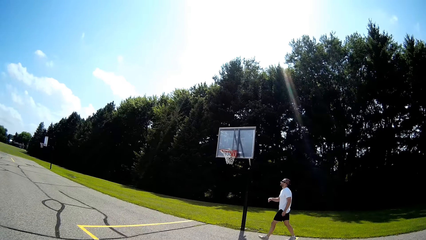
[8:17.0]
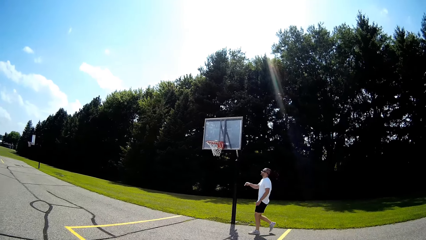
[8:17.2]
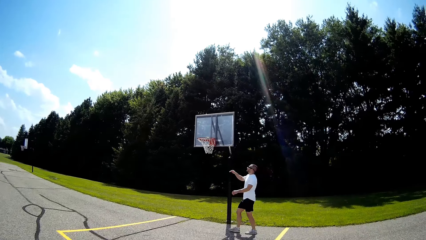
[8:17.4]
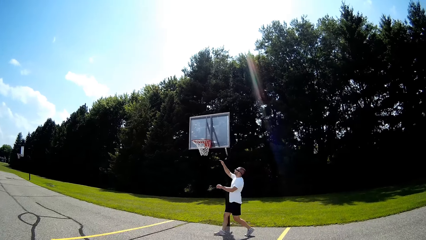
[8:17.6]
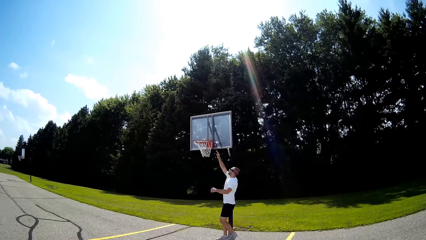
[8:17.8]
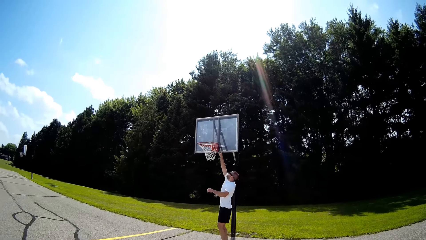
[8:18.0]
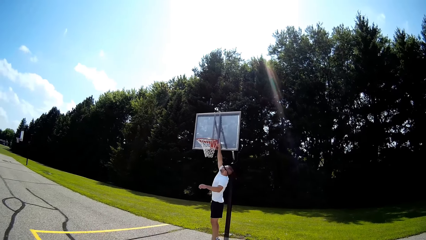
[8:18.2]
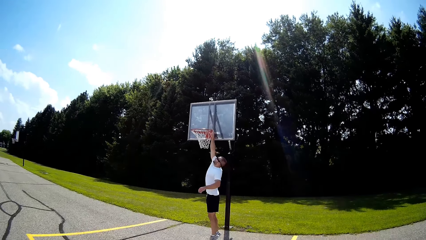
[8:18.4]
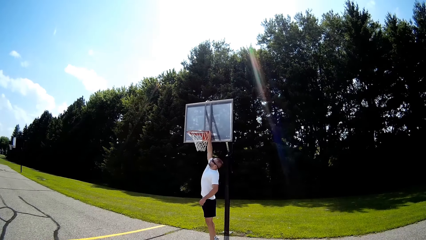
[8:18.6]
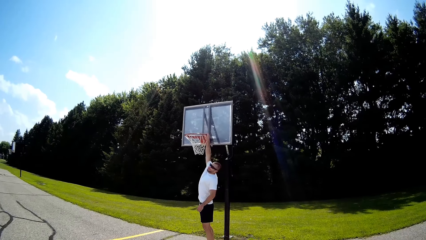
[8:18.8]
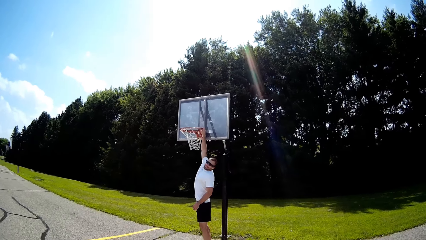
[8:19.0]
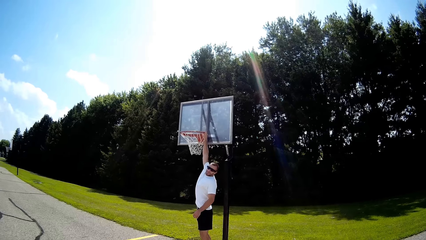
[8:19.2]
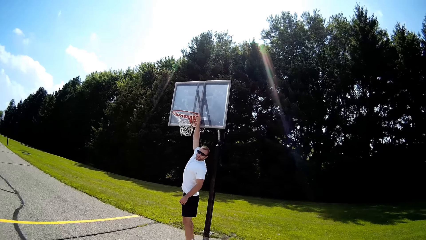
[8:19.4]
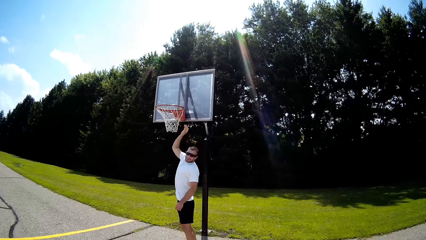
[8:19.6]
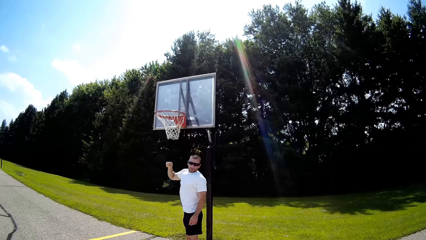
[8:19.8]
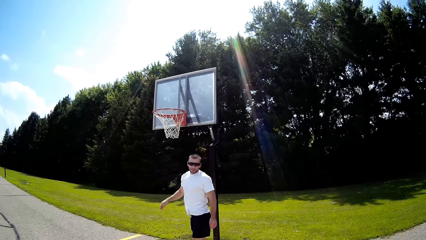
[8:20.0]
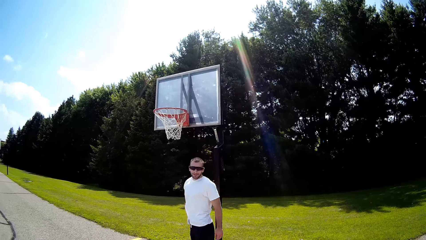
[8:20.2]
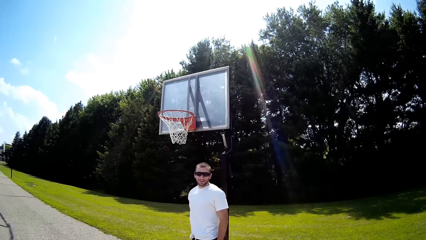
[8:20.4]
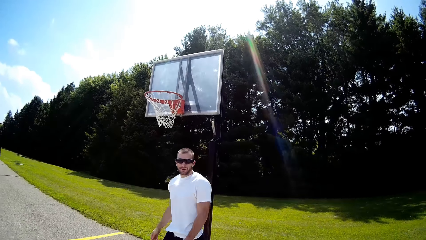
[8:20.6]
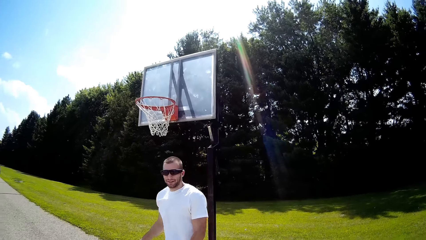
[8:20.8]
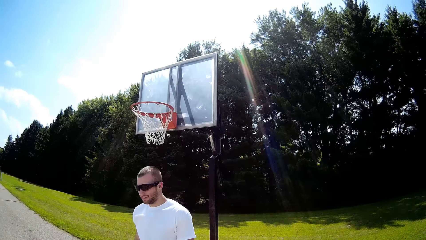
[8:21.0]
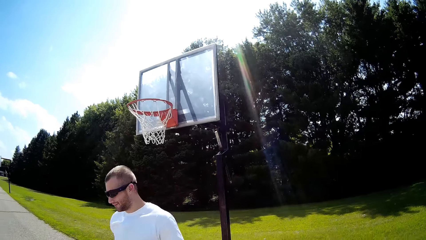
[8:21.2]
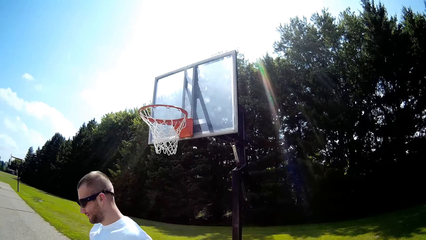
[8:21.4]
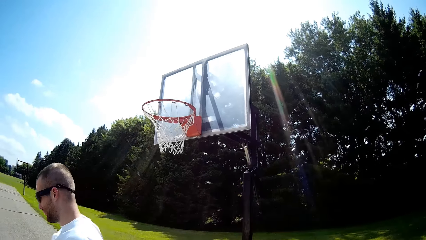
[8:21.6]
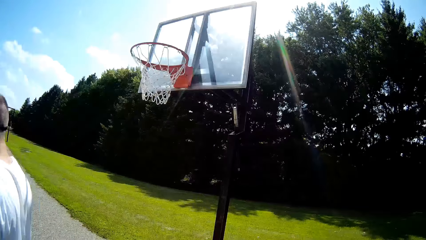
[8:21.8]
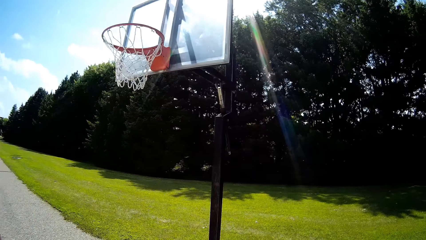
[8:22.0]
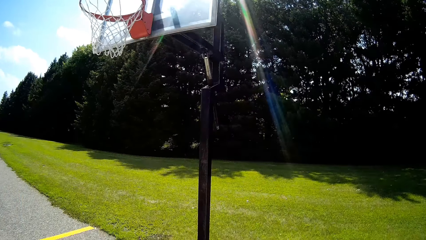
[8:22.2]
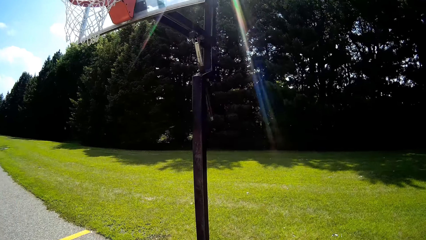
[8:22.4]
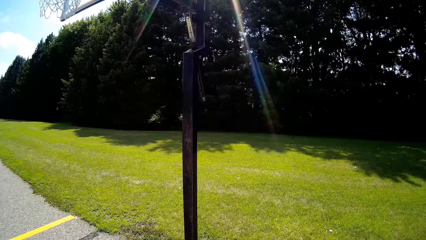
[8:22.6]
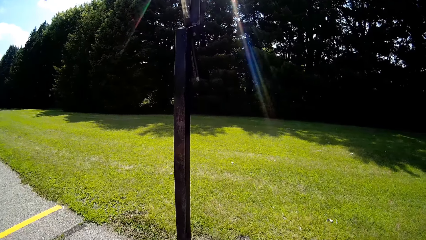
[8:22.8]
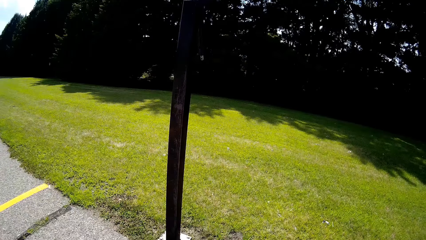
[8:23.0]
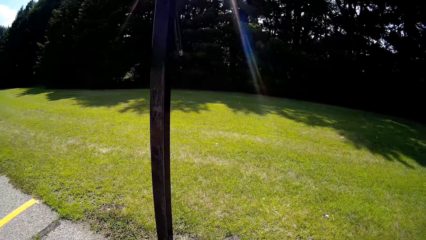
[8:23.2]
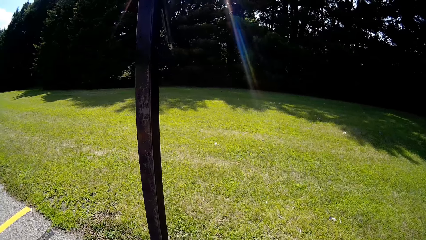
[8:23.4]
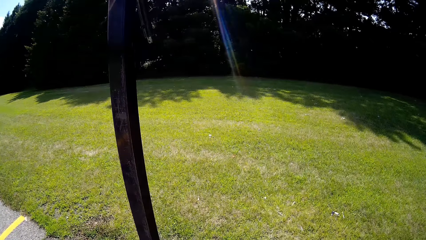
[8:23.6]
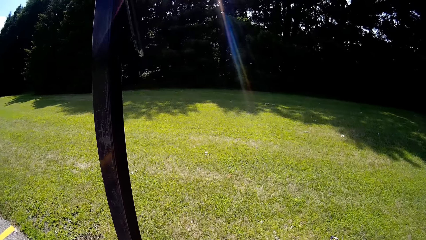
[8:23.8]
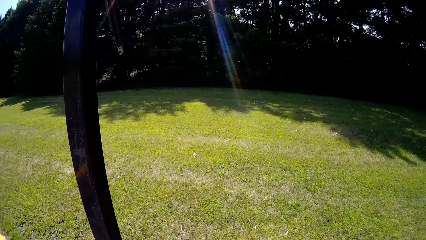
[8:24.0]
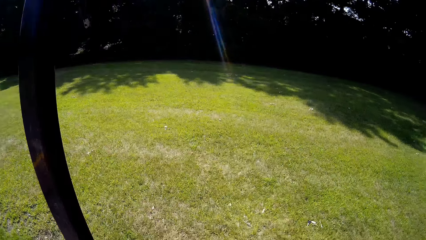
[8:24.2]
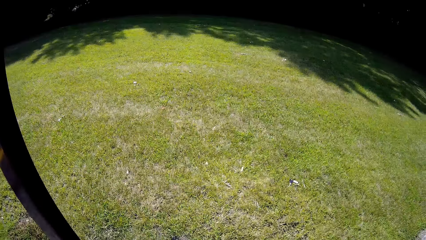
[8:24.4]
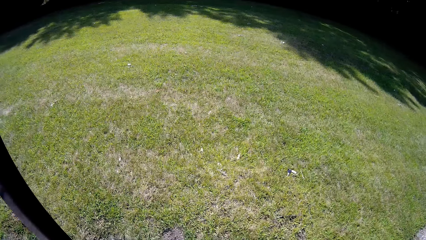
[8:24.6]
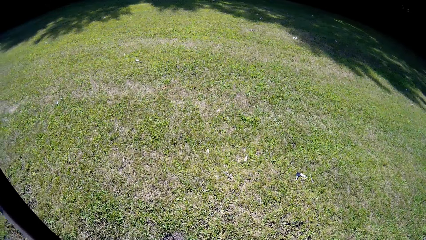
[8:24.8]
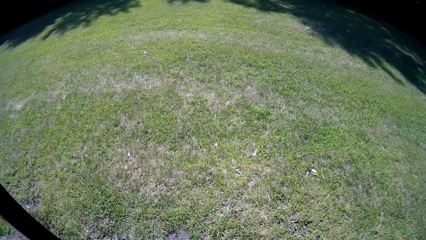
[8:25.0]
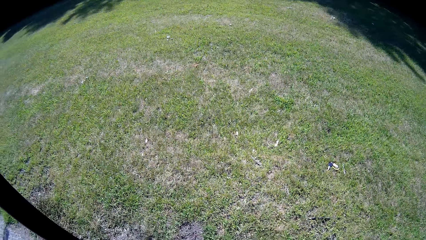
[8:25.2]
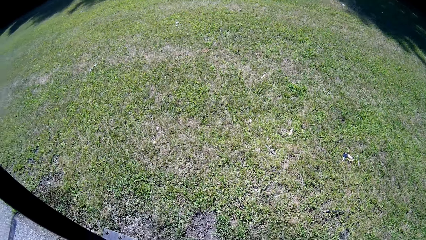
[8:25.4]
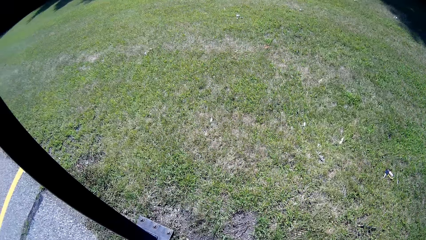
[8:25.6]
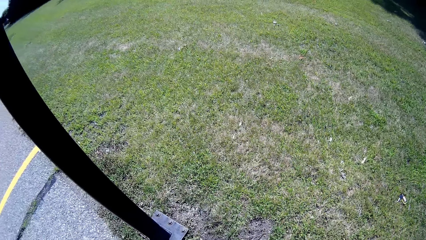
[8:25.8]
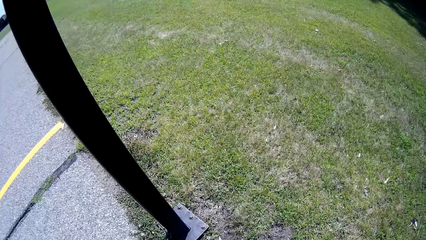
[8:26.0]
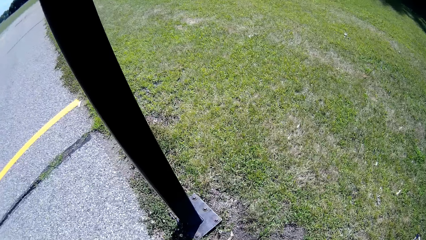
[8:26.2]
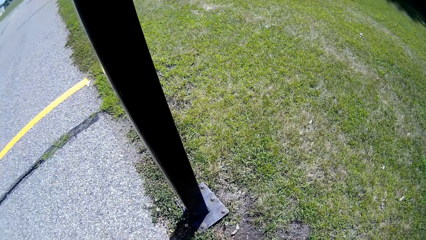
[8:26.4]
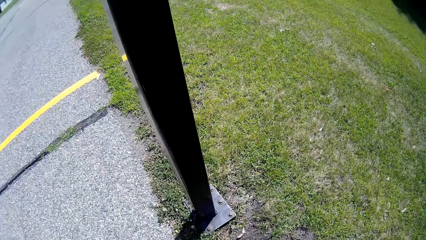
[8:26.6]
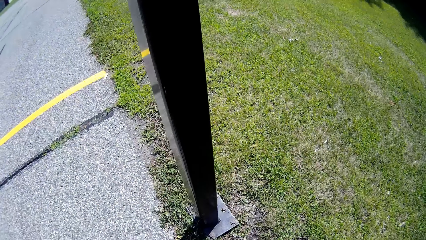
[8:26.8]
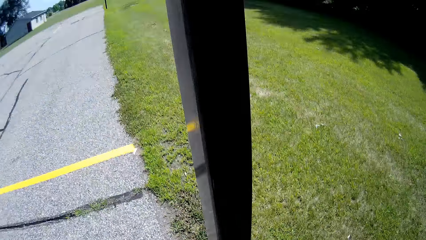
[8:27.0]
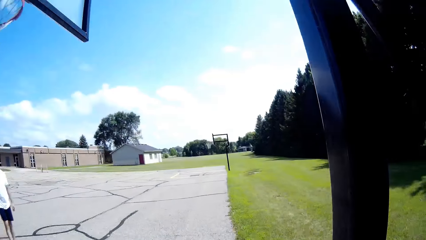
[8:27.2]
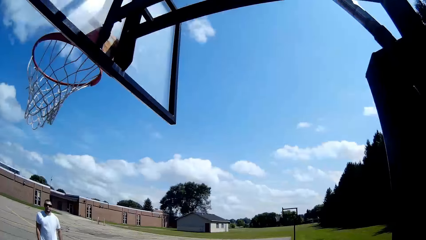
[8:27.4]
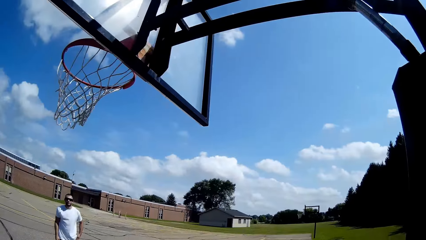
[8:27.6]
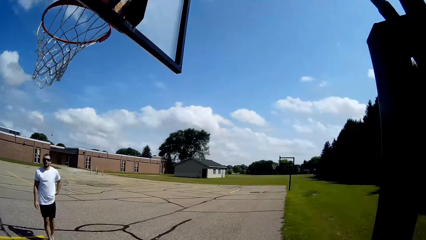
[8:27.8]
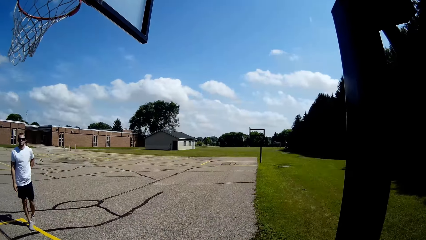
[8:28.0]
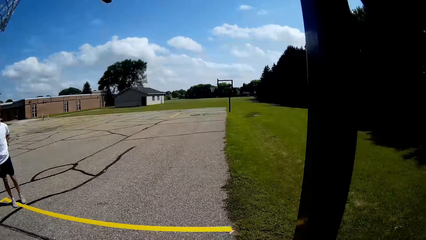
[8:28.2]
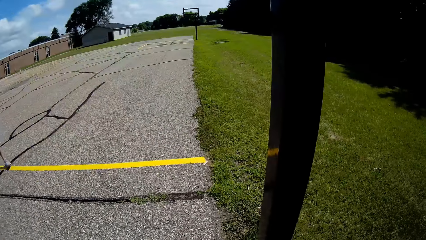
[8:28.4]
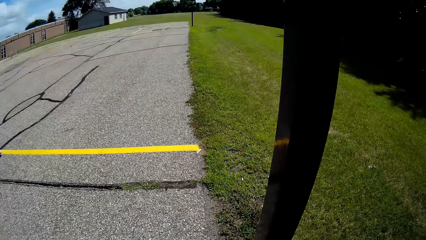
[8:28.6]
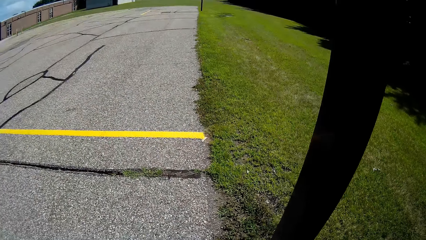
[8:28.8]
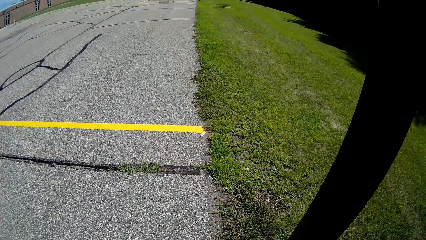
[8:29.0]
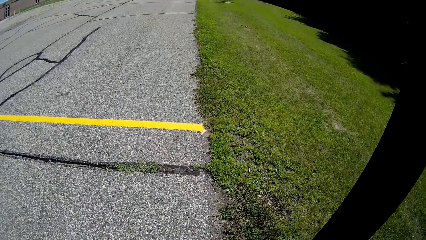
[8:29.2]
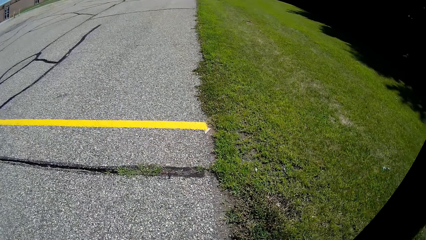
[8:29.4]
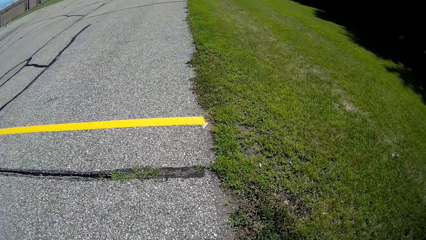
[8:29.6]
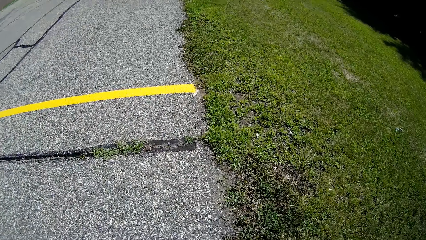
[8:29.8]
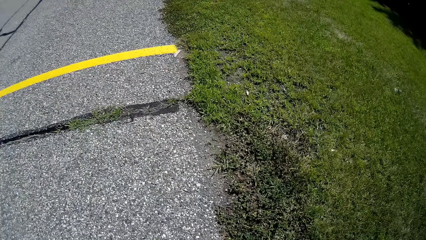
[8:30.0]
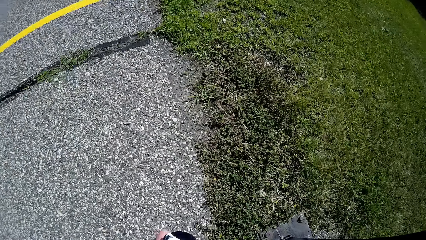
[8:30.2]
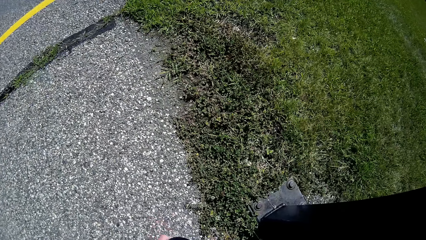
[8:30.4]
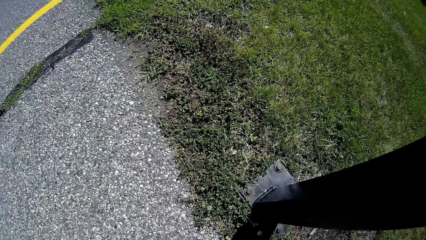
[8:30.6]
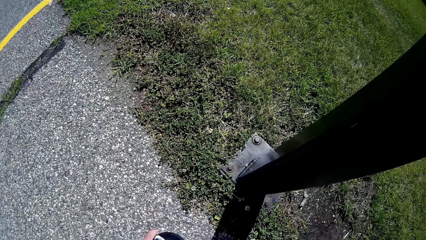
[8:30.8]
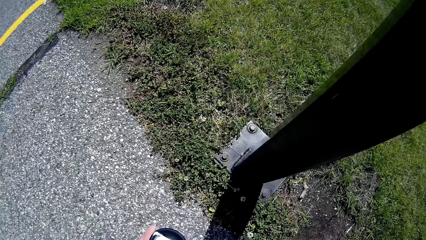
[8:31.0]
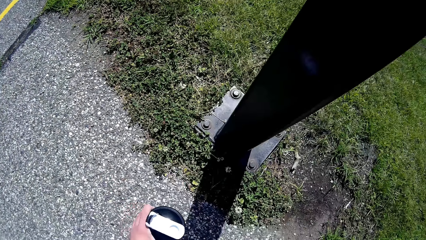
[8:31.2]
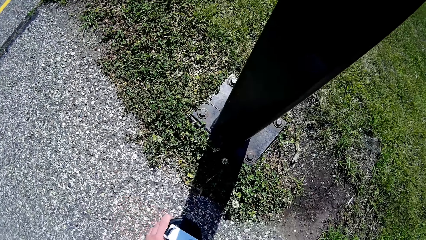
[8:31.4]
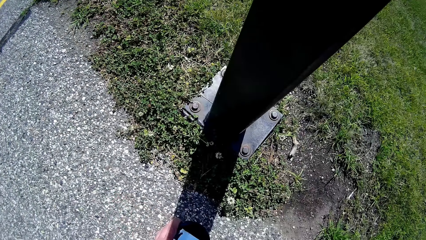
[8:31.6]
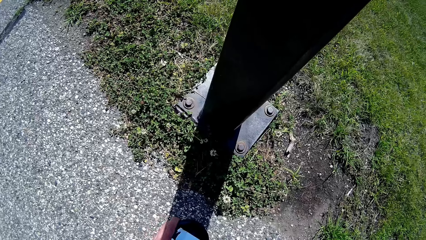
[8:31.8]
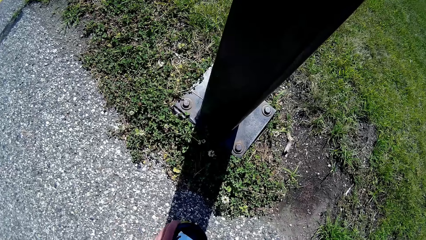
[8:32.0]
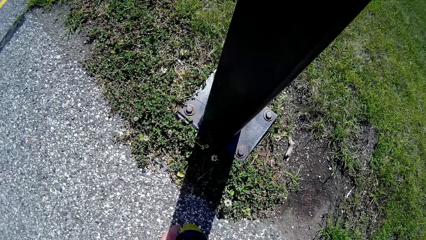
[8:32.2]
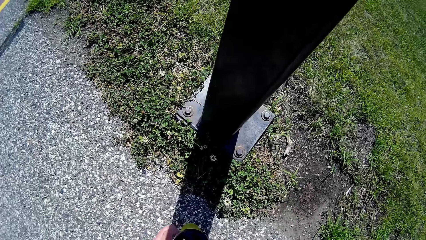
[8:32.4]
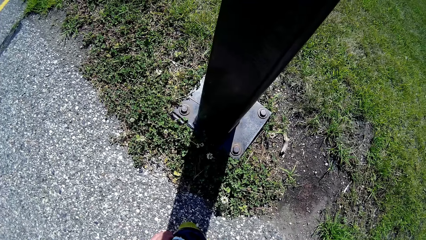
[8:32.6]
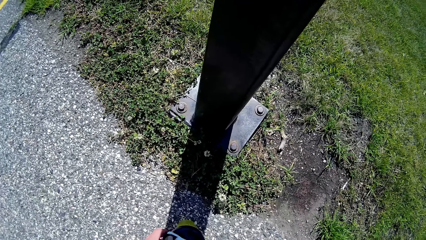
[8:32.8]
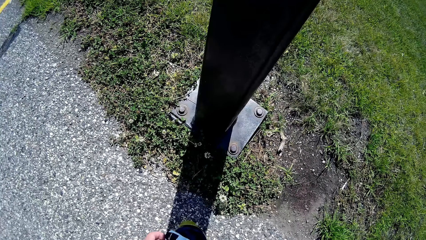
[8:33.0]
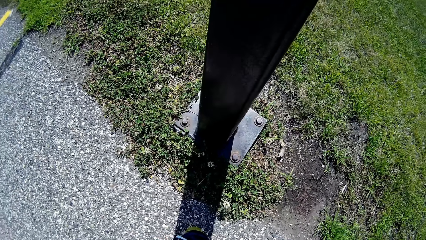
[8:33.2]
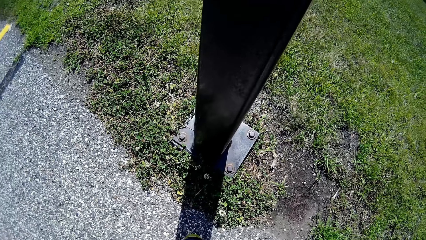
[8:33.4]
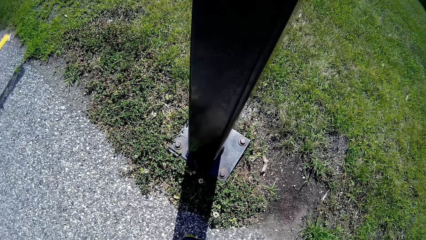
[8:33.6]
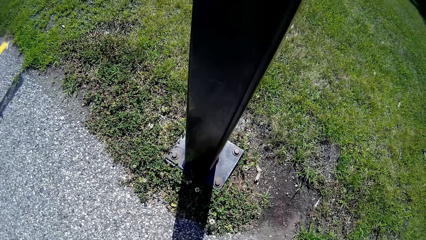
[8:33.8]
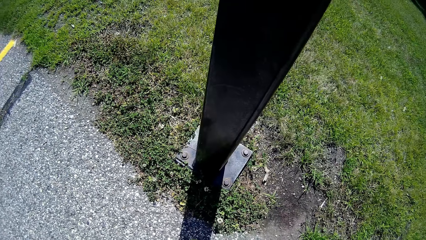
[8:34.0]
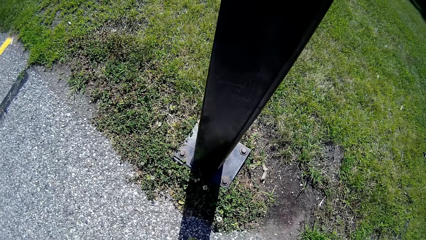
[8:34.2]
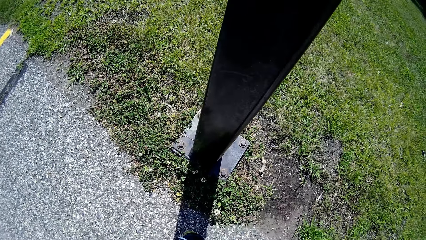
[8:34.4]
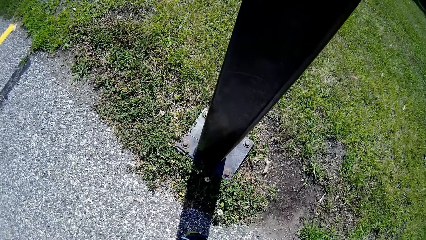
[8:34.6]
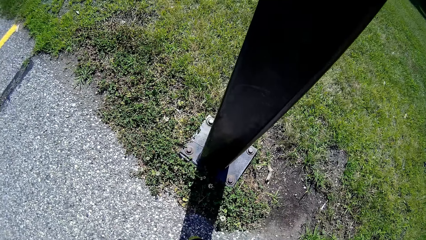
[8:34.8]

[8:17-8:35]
A man holds the basketball hoop. The man touches the basketball ring. The camera wearer interacts with the man. They put the water bottle on the ground.
